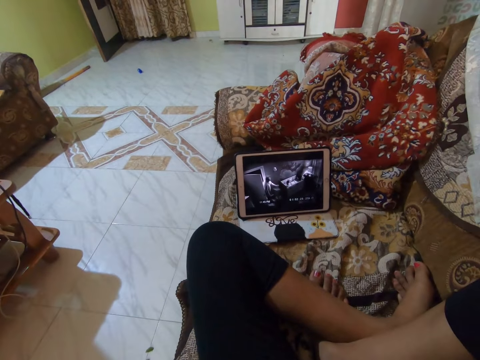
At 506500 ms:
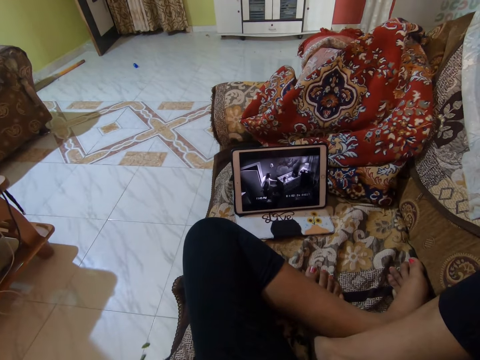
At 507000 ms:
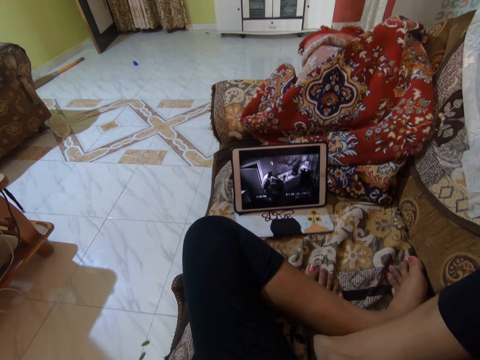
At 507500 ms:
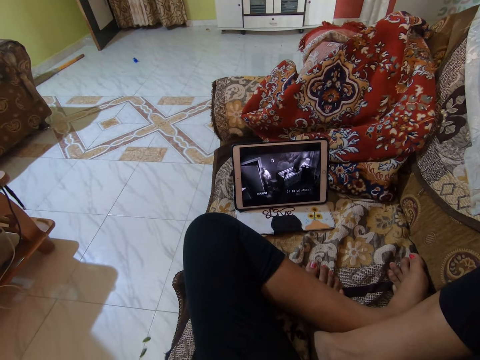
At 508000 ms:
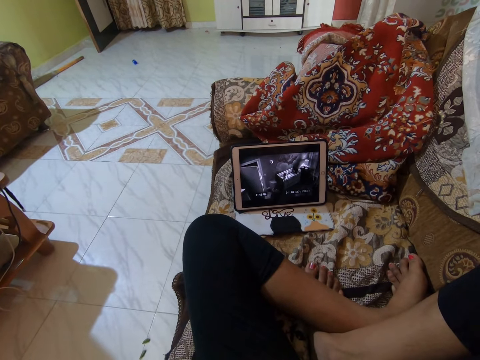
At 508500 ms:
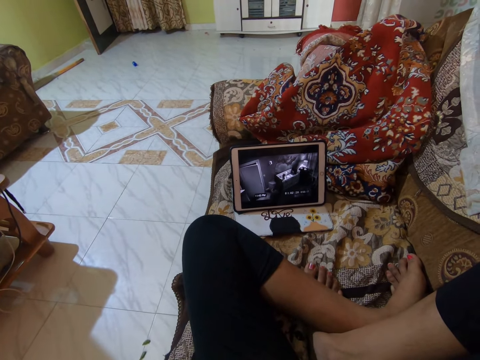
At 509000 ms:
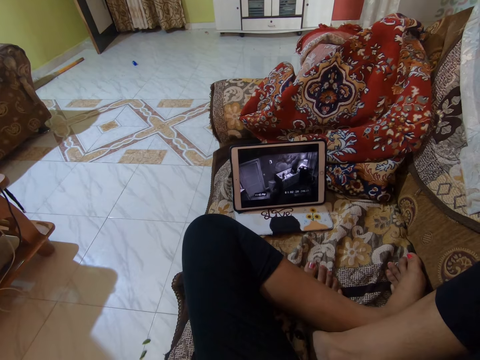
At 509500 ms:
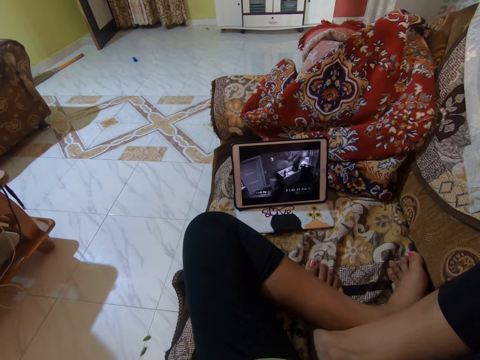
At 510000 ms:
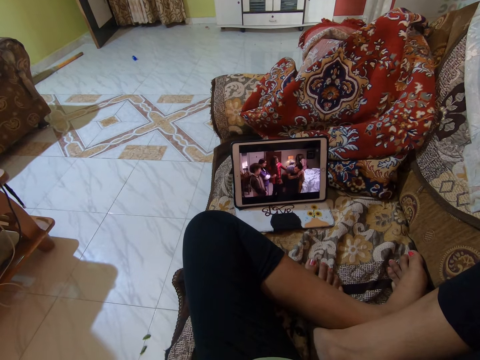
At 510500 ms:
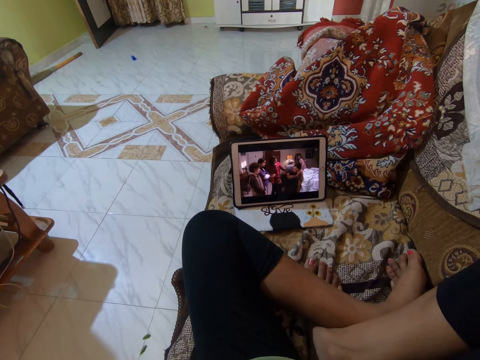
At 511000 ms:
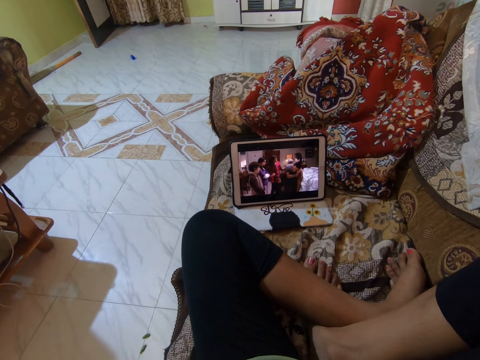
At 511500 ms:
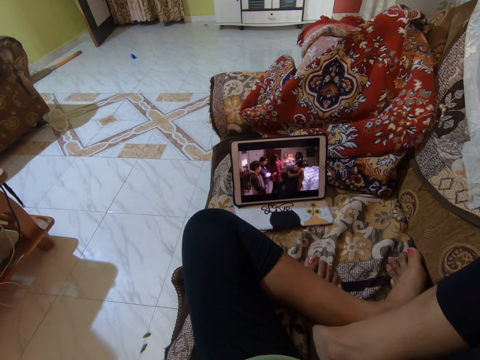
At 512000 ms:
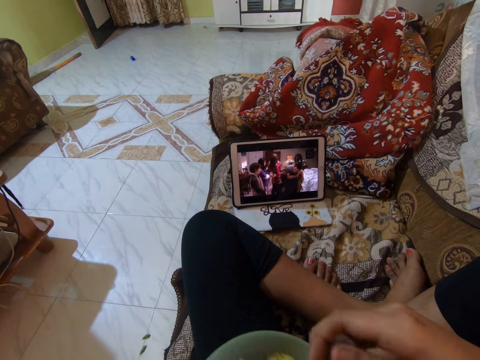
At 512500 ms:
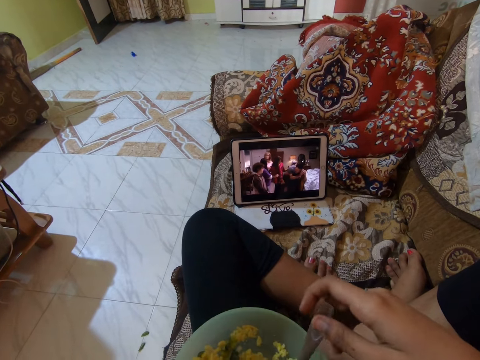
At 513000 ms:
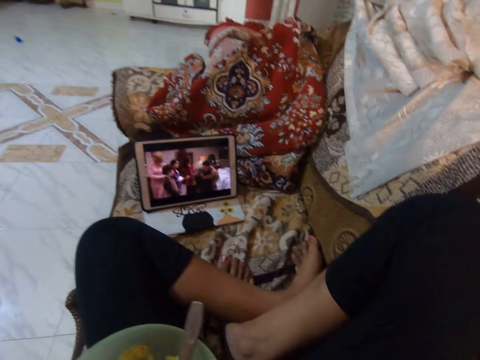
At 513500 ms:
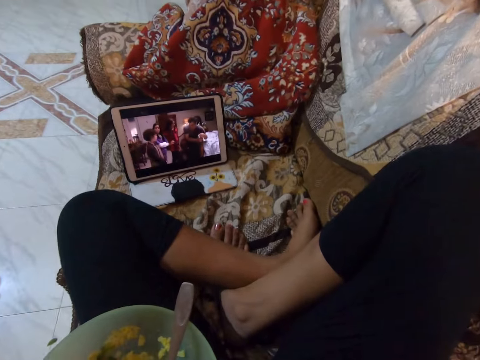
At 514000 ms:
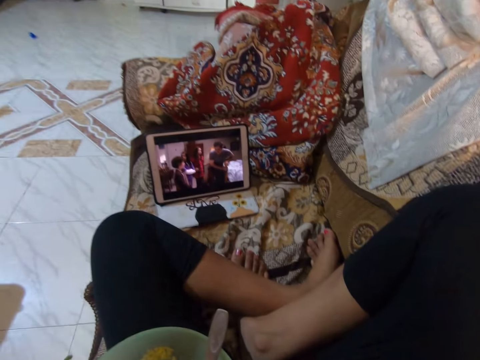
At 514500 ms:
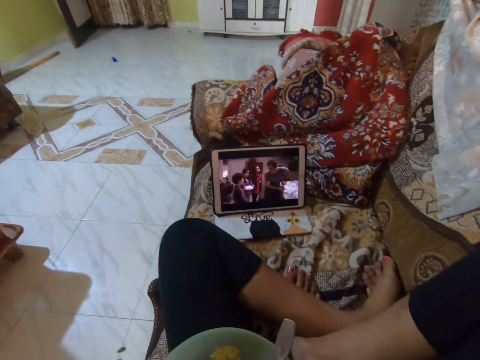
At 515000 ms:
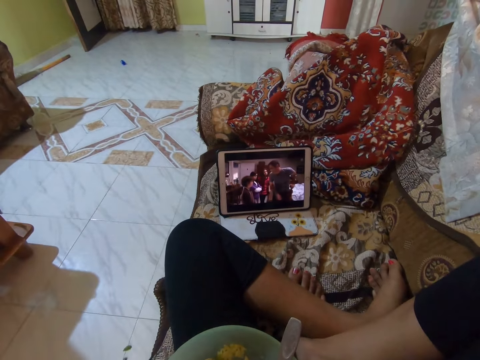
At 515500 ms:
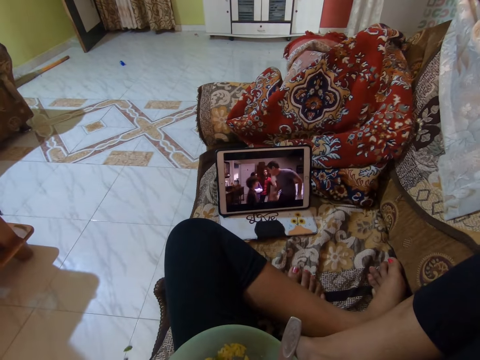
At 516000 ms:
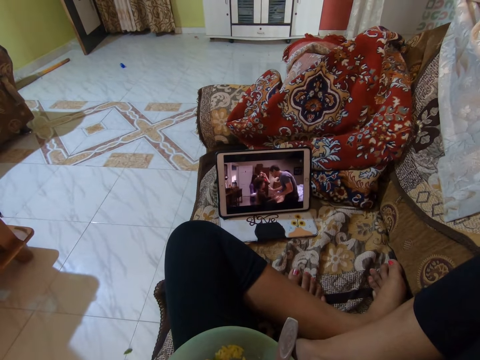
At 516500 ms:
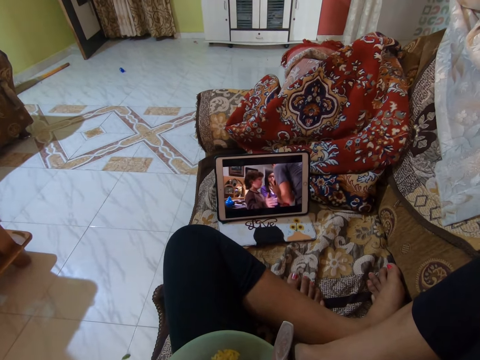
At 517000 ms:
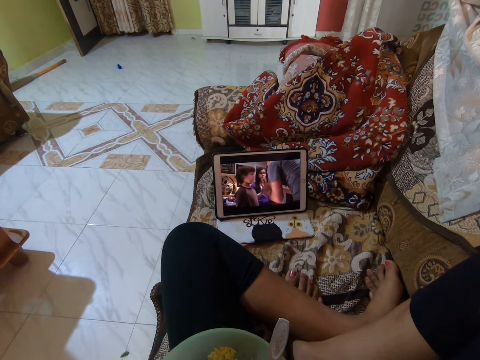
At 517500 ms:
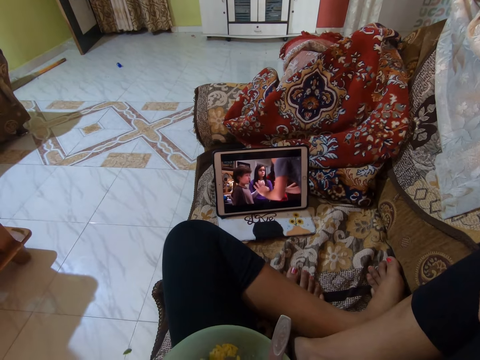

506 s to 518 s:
The camera wearer watches a movie with a tablet. They drop the spoon in the plate.

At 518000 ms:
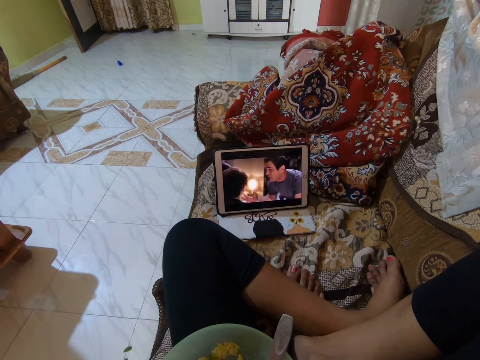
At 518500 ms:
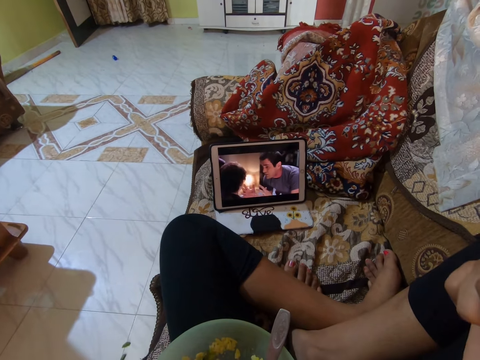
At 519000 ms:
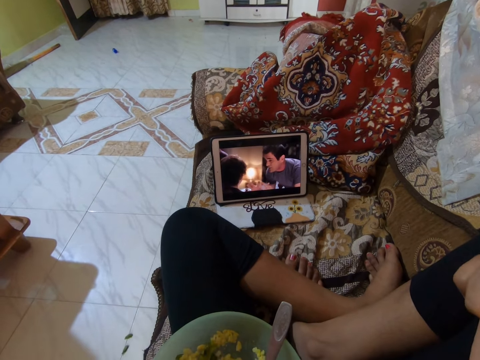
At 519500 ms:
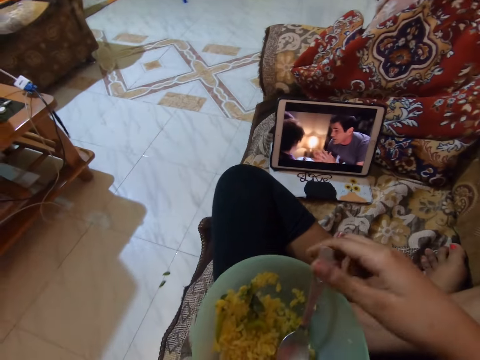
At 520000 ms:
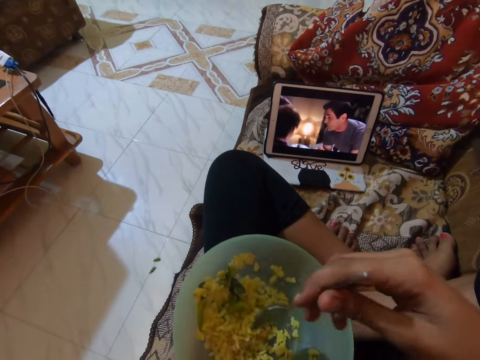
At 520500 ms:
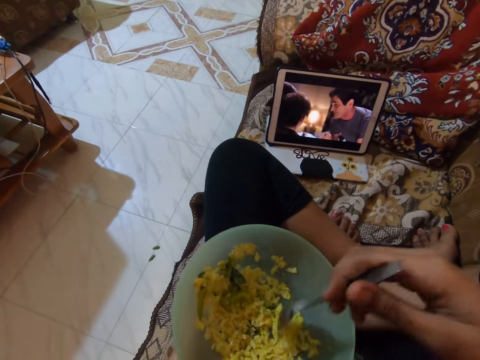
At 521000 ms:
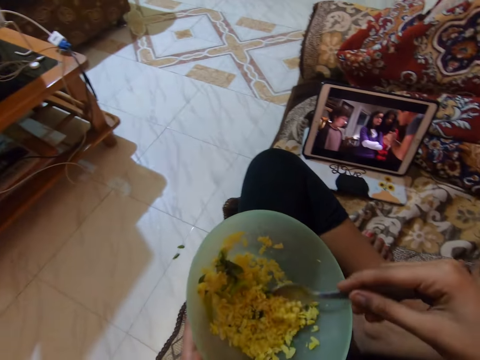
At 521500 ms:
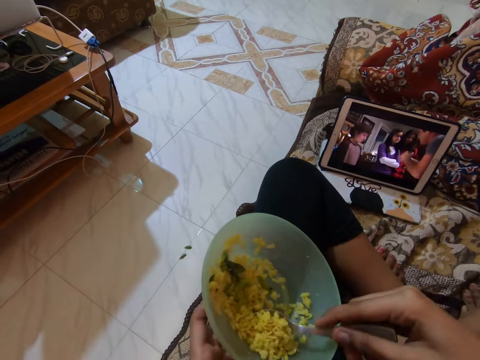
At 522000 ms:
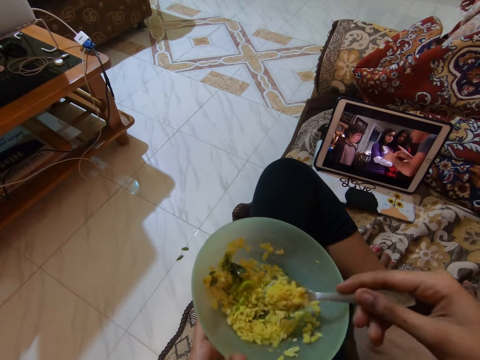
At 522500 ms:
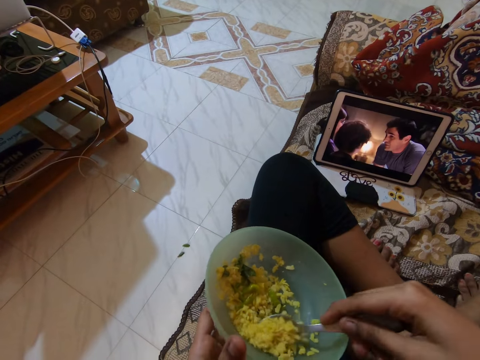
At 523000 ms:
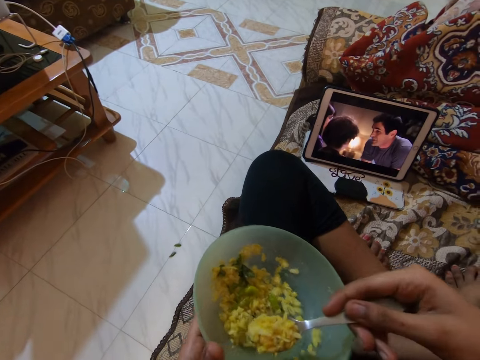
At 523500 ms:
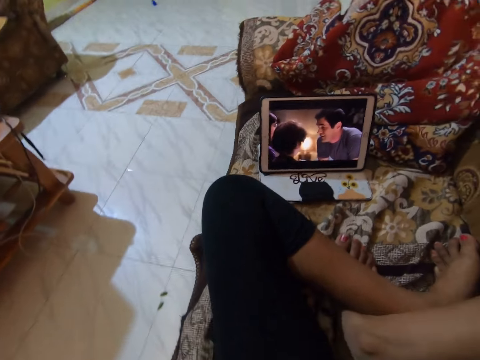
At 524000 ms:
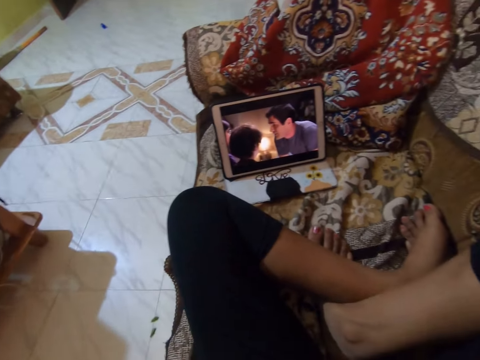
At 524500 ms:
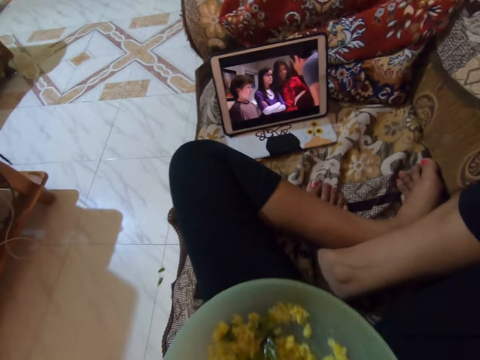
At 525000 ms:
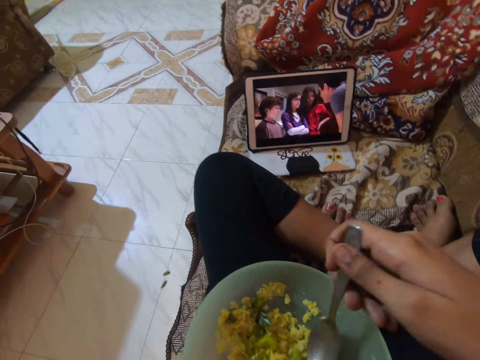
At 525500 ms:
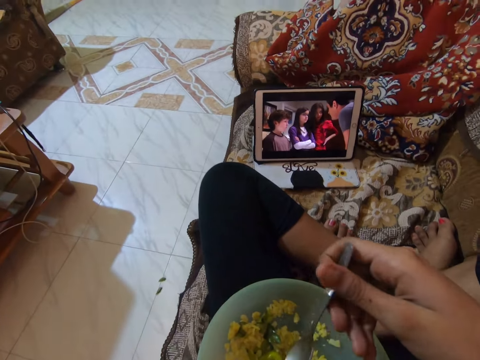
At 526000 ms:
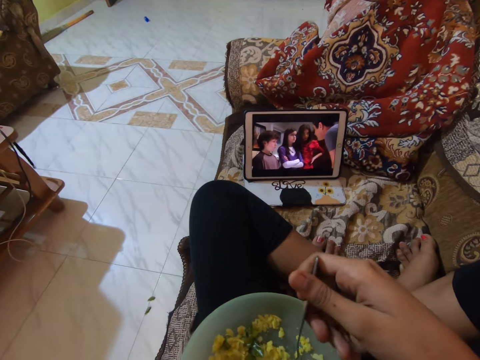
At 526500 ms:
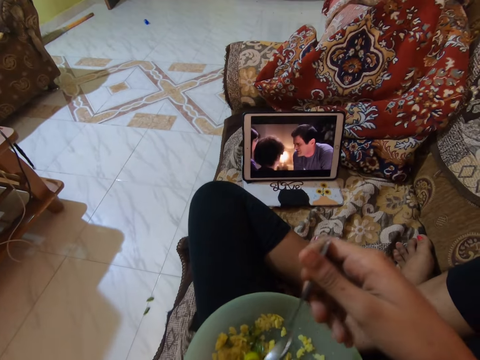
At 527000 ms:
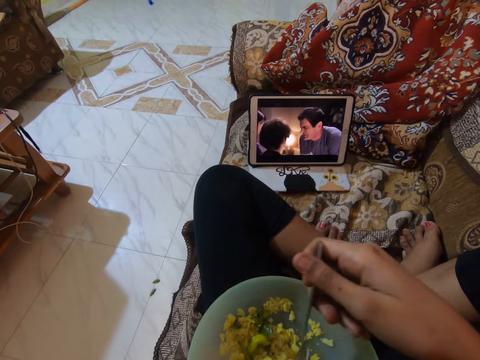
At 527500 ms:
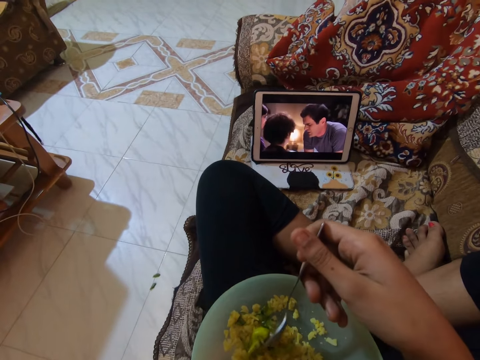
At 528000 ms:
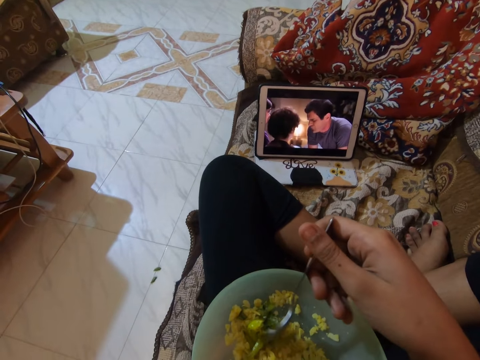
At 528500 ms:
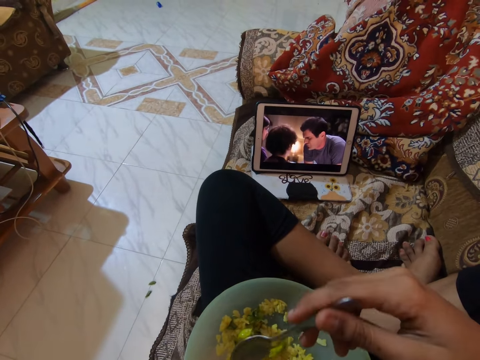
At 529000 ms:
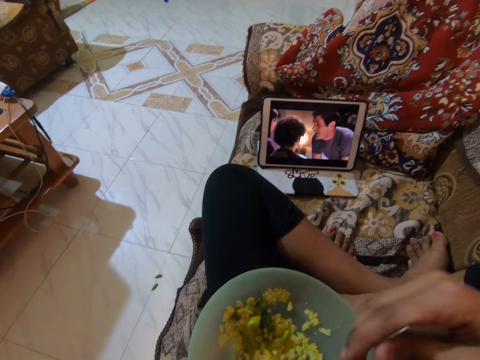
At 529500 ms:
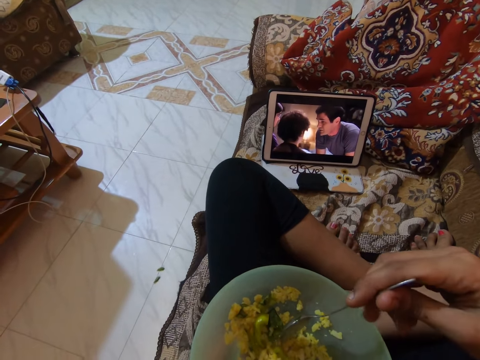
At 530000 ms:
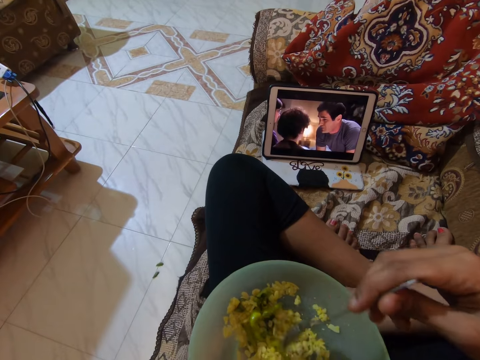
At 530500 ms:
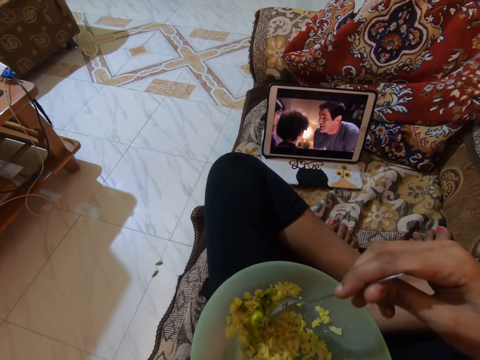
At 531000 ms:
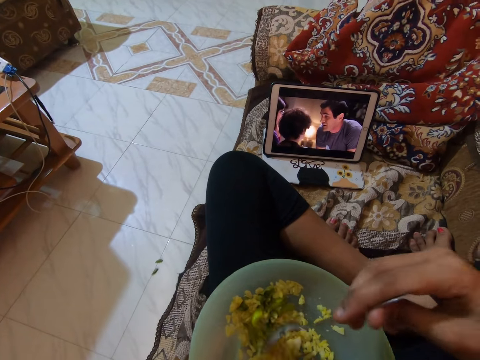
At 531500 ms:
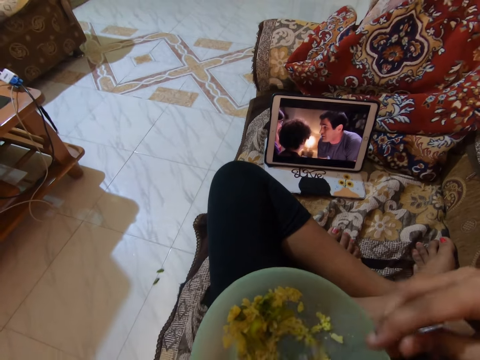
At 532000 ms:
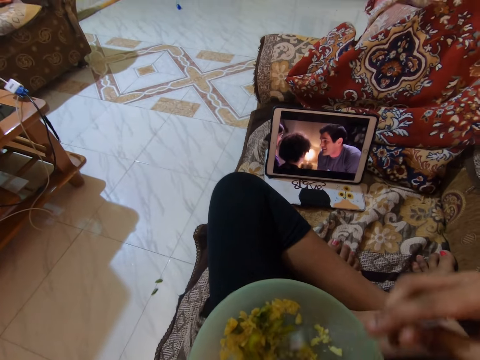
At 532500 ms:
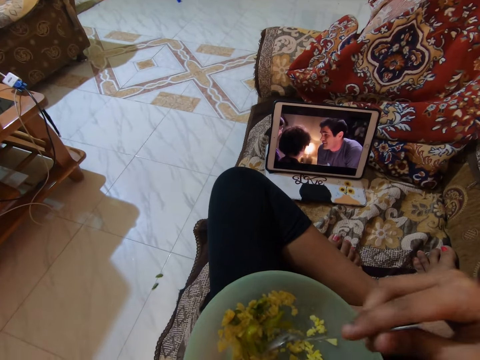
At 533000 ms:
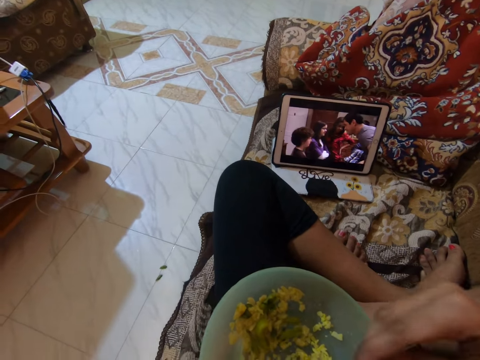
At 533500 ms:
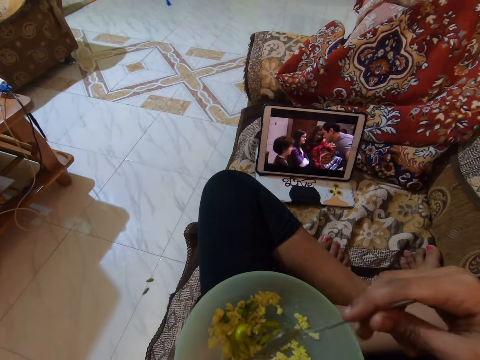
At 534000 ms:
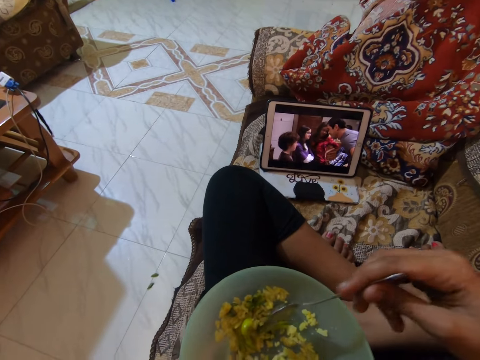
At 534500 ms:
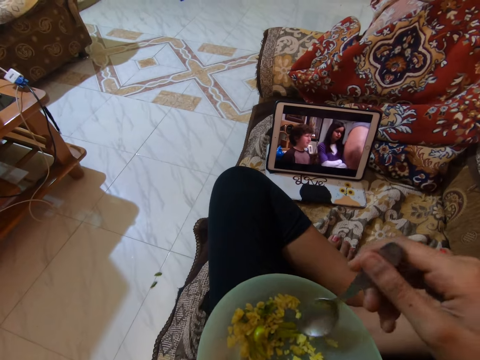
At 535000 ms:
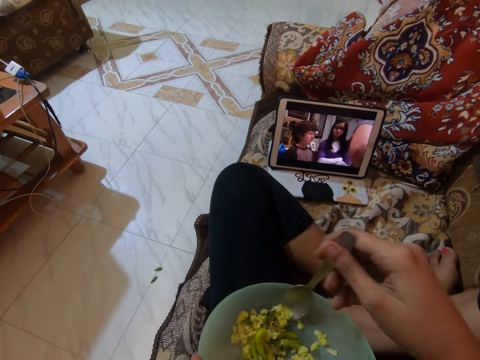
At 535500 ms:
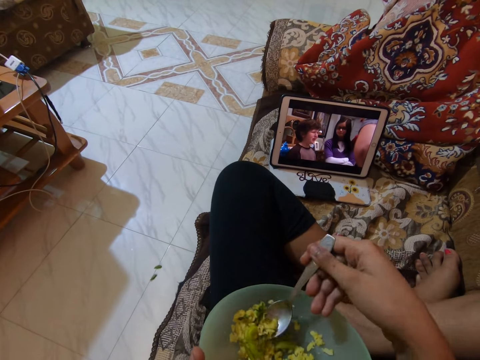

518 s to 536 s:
The camera wearer holds the spoon with the right hand. They scoop the rice with the spoon. They eat the rice. They watch a movie with a tablet. They mix the rice with the spoon. They play around with the food.
